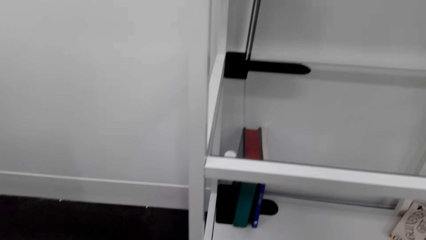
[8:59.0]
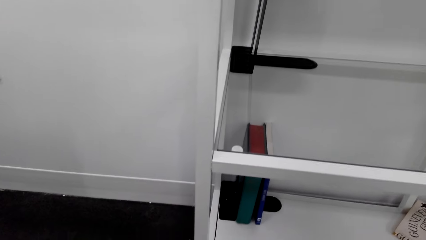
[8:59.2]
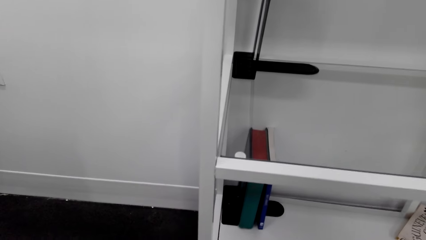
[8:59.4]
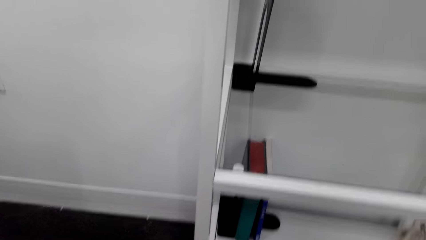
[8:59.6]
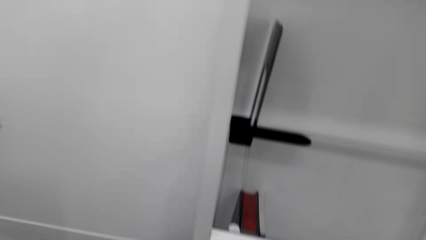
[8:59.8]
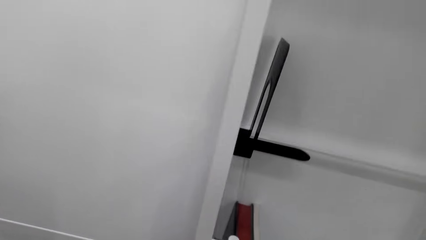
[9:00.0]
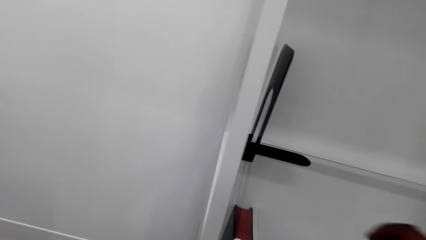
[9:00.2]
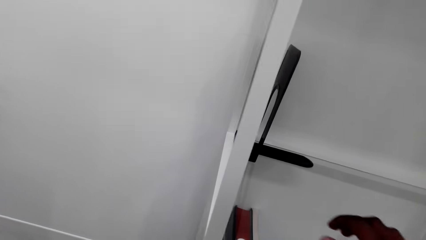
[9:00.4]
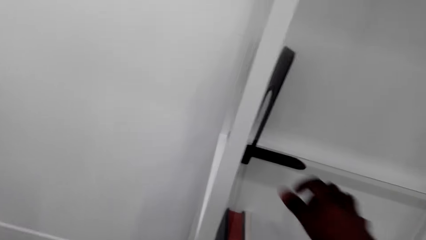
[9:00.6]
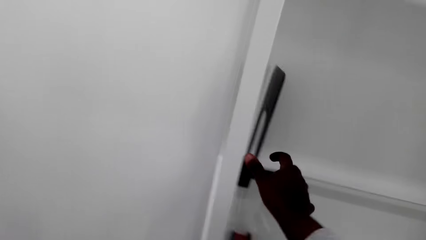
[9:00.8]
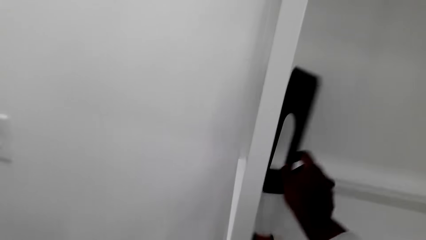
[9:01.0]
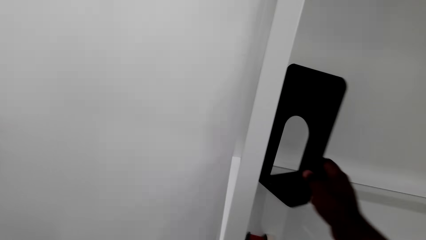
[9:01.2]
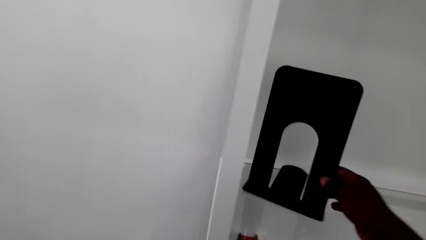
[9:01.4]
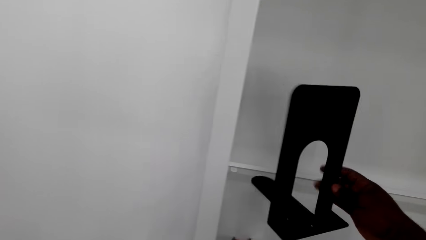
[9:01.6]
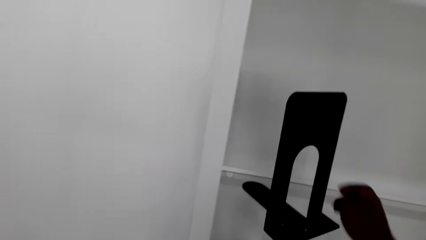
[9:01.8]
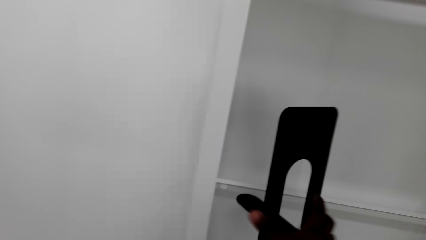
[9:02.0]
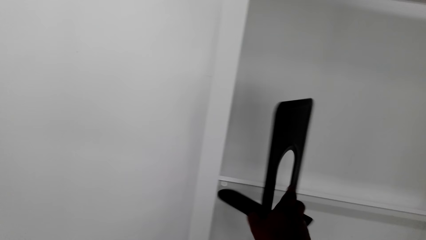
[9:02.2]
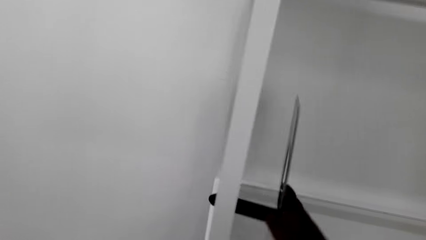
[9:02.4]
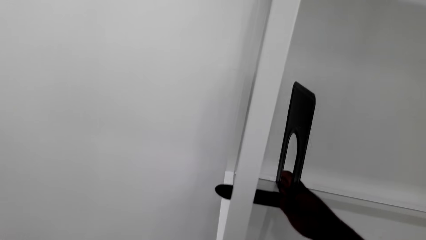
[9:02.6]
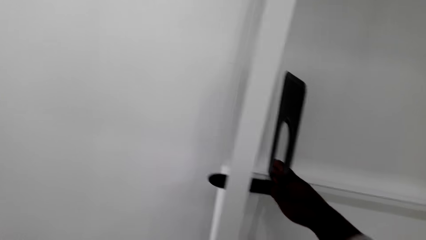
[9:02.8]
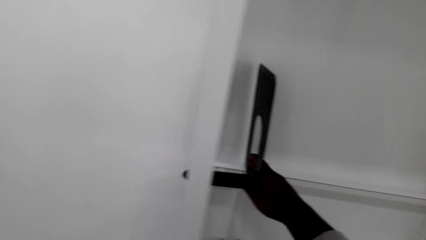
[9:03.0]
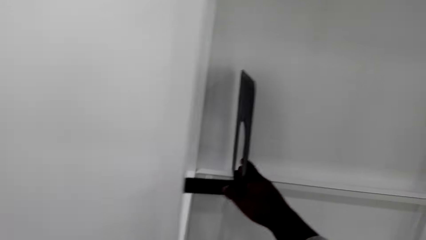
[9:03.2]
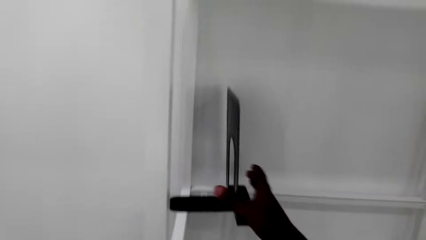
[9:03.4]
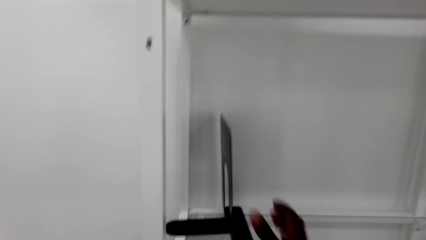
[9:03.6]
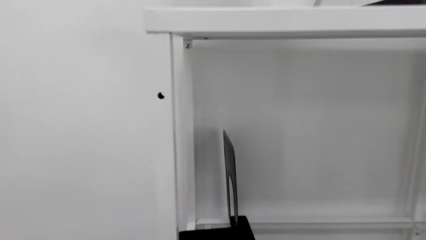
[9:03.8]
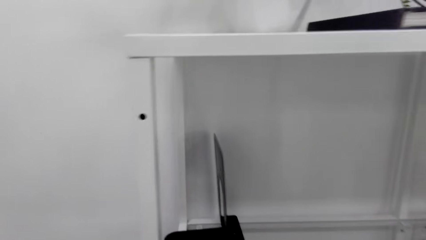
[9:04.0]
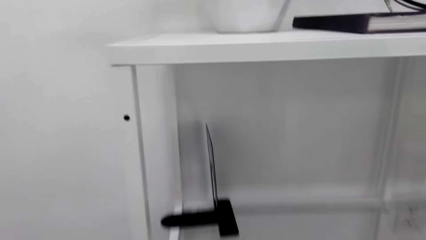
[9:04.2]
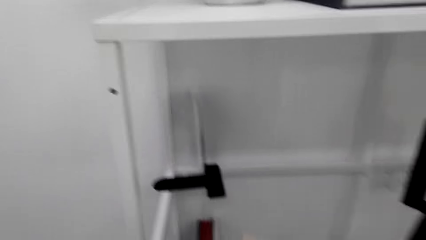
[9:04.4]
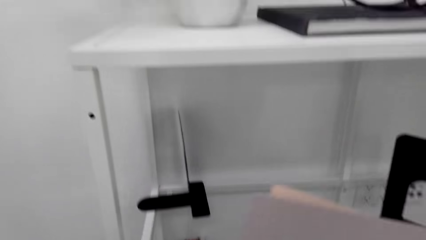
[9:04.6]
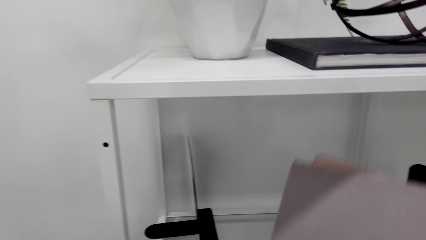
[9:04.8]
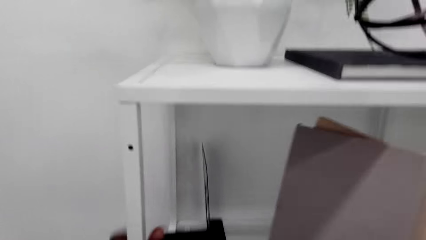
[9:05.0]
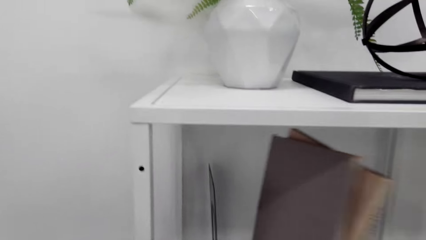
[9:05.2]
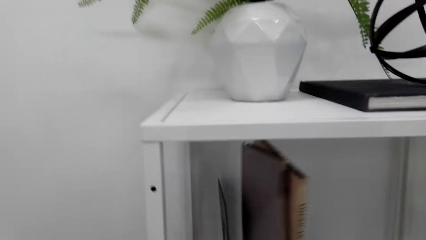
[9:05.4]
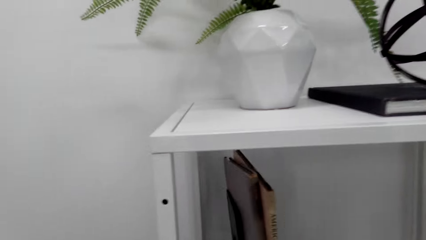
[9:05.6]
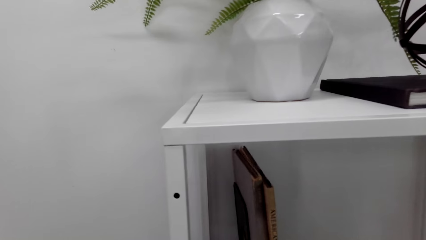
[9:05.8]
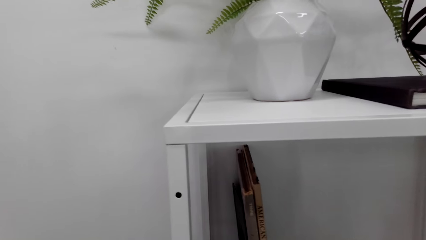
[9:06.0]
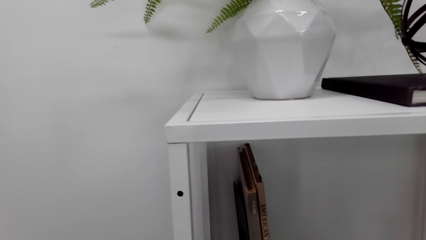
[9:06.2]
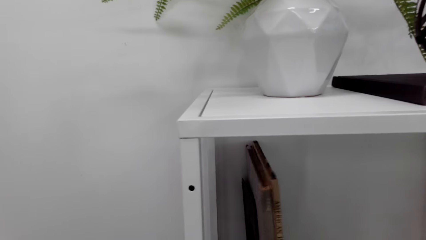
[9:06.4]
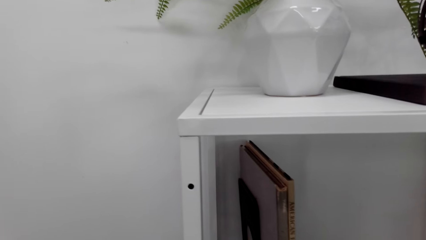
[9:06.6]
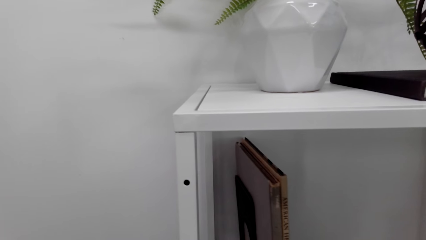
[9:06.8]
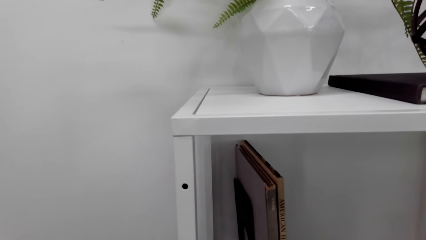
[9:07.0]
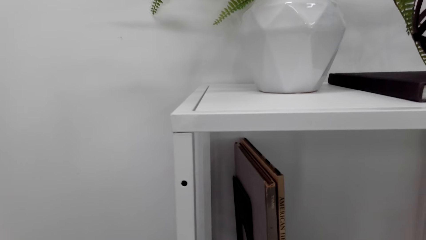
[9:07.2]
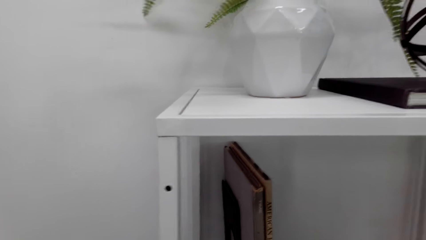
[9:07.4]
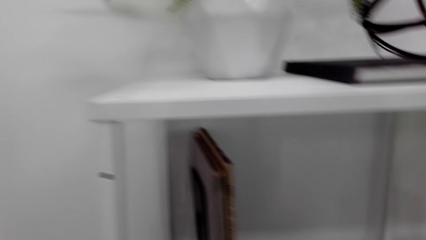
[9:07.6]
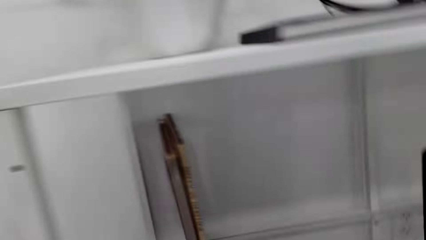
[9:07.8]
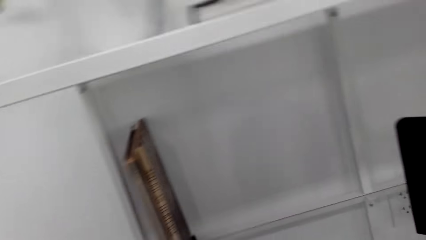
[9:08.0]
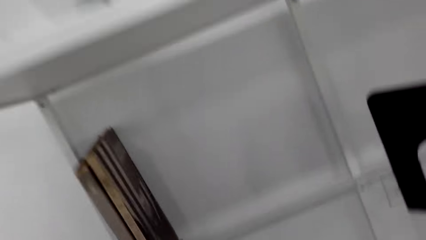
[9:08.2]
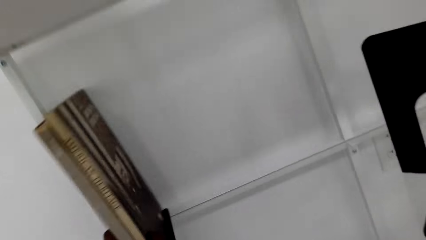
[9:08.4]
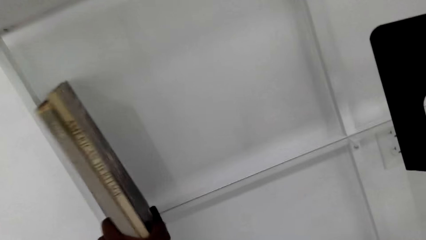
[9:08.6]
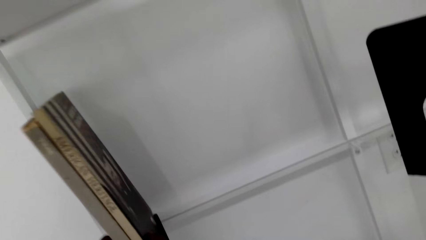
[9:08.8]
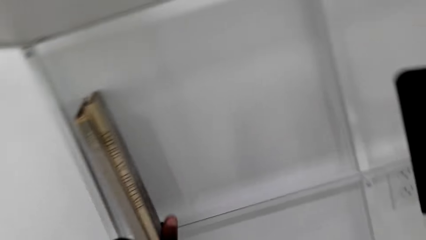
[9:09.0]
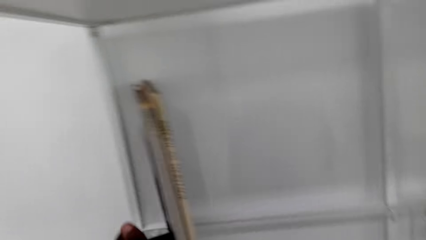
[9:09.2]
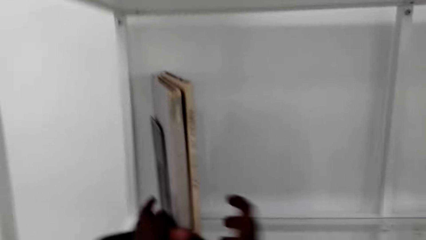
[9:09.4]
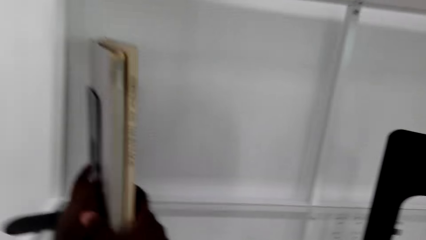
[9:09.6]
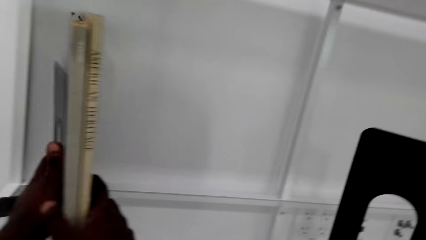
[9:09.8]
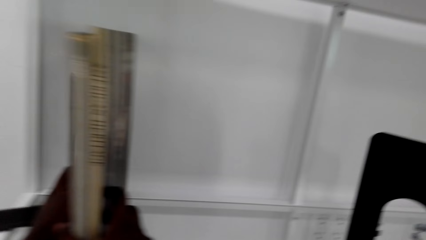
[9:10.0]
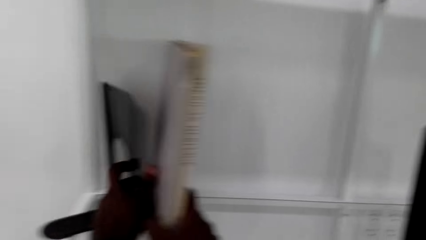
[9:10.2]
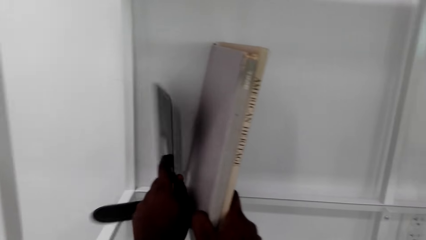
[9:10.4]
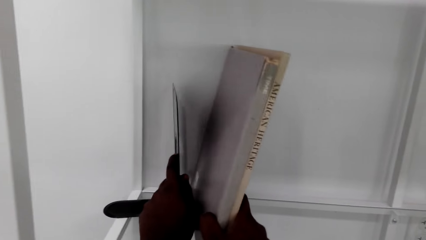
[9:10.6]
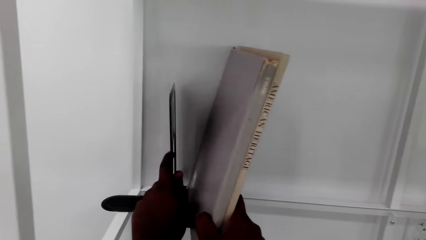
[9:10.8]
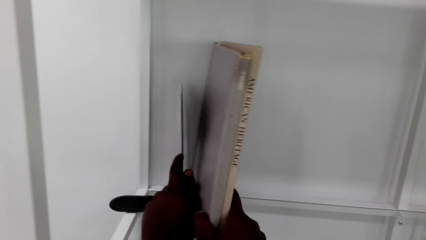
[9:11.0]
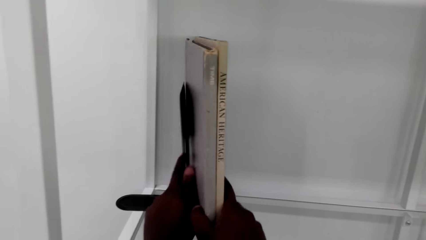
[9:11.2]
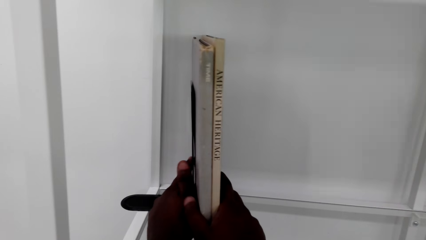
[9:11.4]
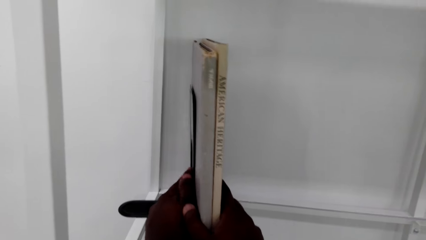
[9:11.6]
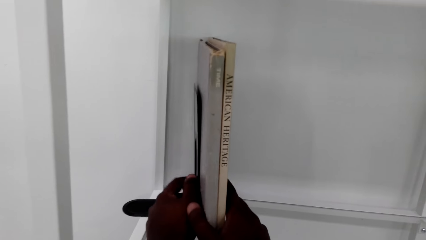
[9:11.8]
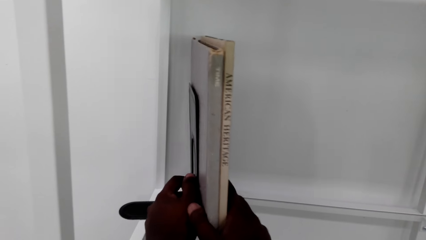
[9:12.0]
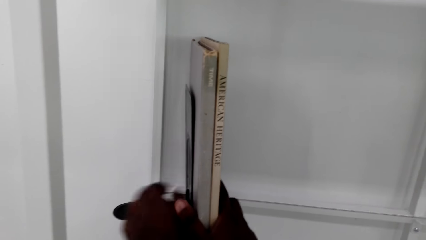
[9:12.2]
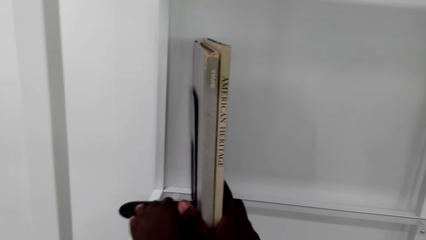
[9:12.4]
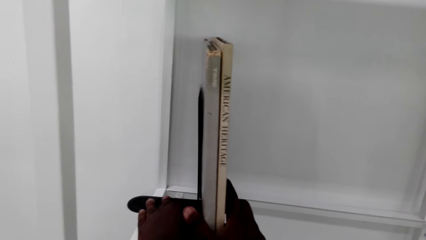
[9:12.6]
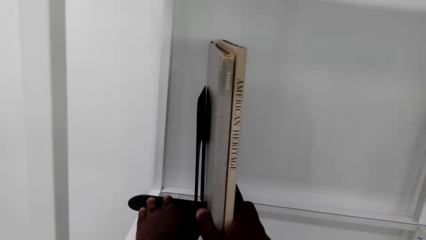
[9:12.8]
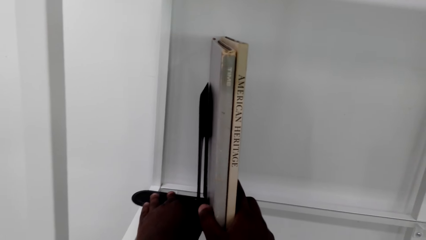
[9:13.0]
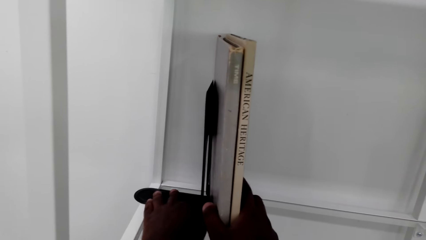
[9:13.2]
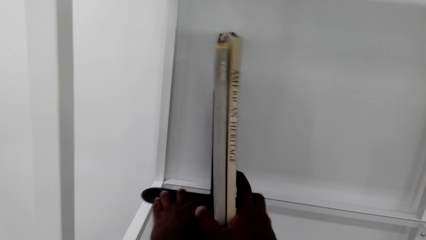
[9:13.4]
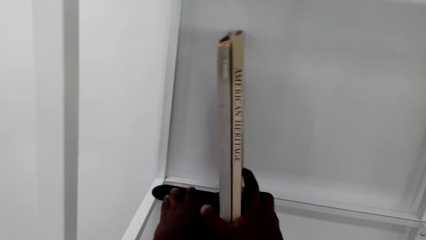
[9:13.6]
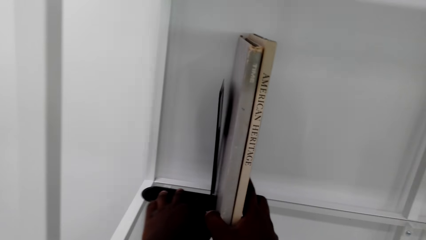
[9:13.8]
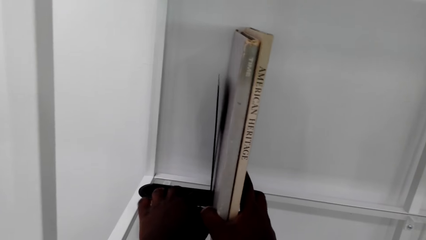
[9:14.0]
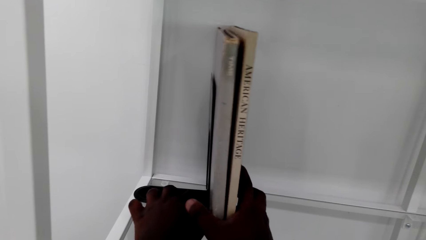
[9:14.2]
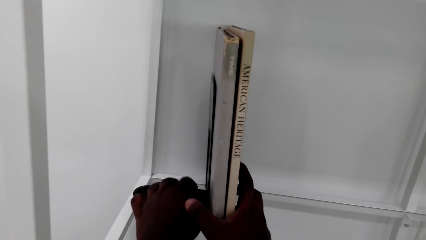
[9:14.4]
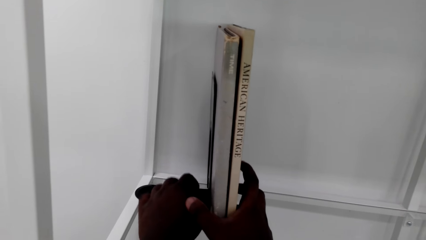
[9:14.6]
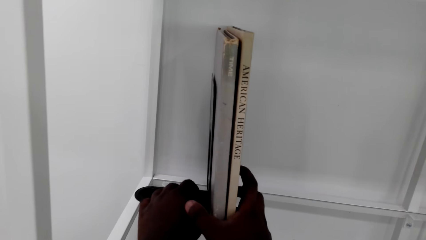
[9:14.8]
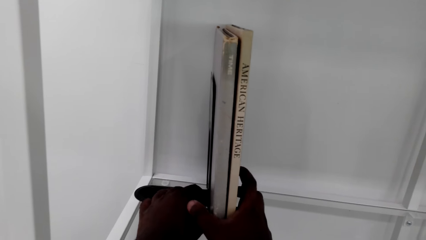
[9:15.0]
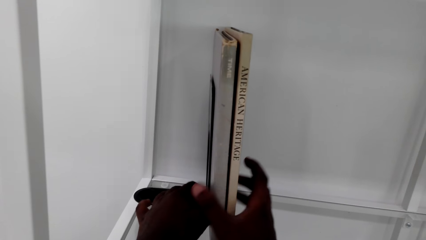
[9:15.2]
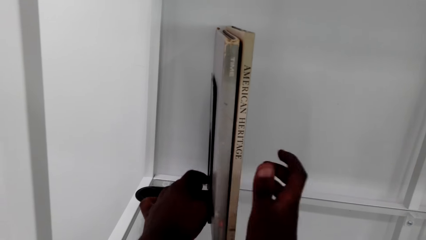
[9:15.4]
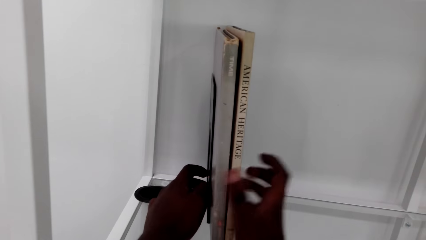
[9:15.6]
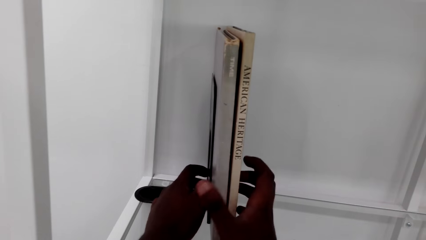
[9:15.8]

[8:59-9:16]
The camera wearer adjusts the book easel. They arrange books on the book easel on the shelf. They put back the book in a shelf. They adjust the books with both hands.
